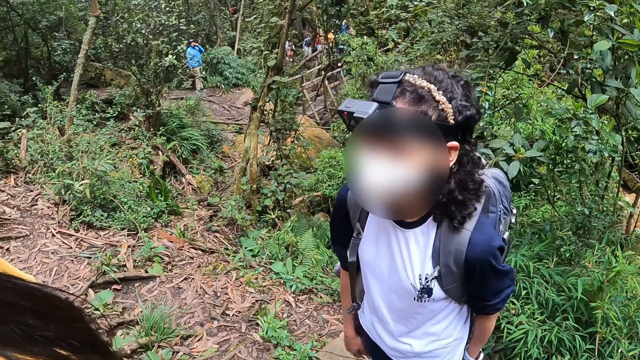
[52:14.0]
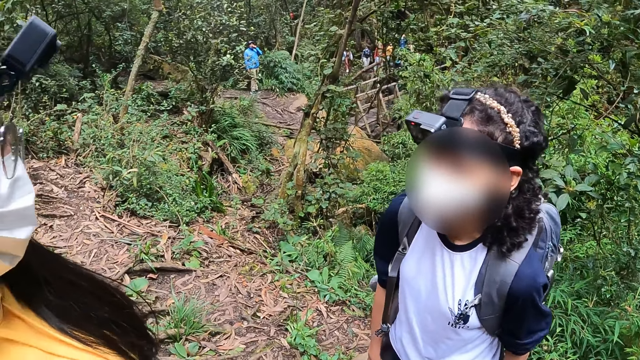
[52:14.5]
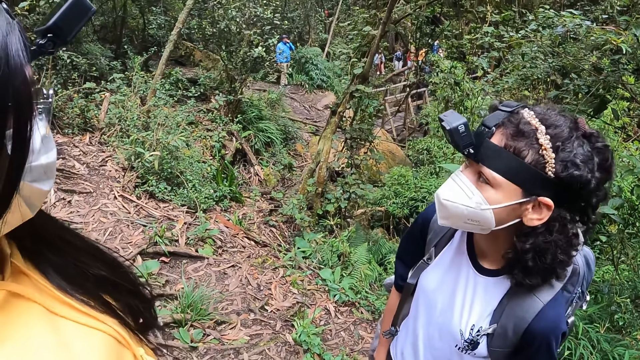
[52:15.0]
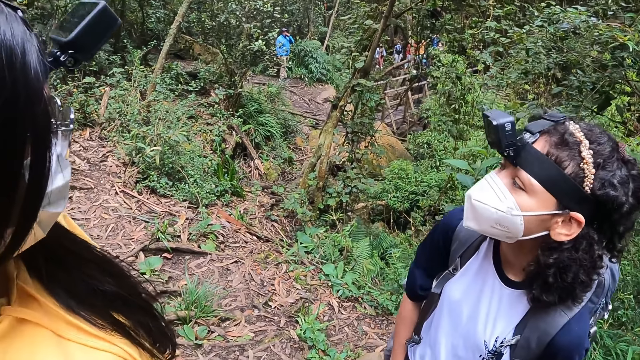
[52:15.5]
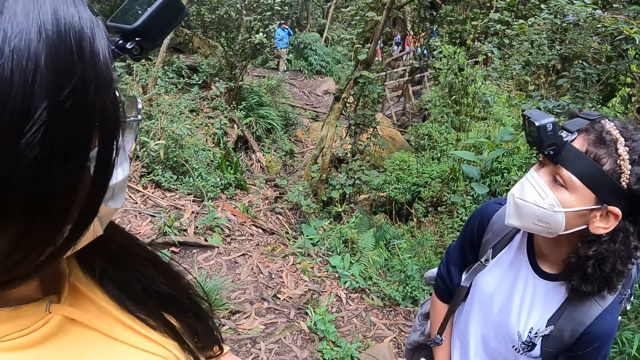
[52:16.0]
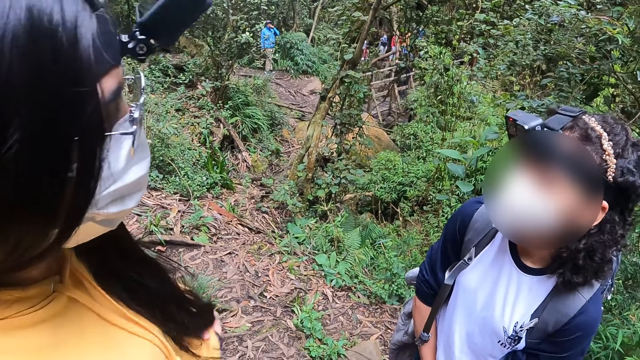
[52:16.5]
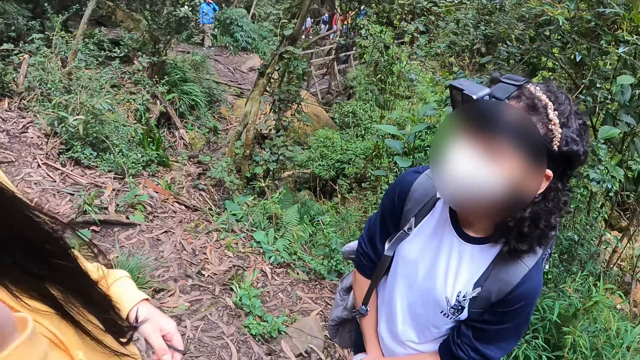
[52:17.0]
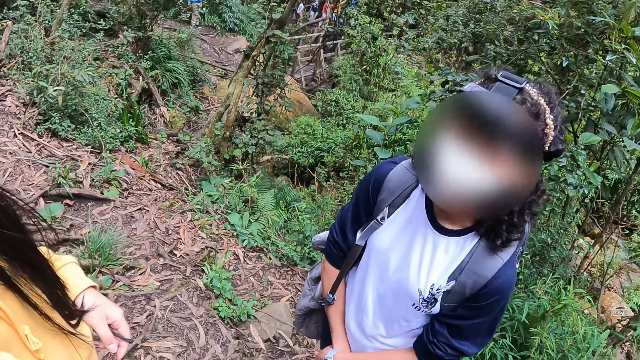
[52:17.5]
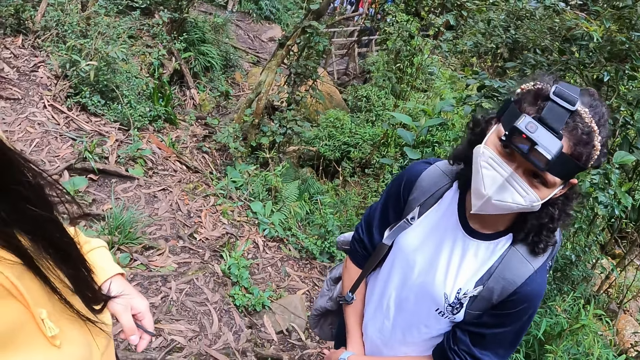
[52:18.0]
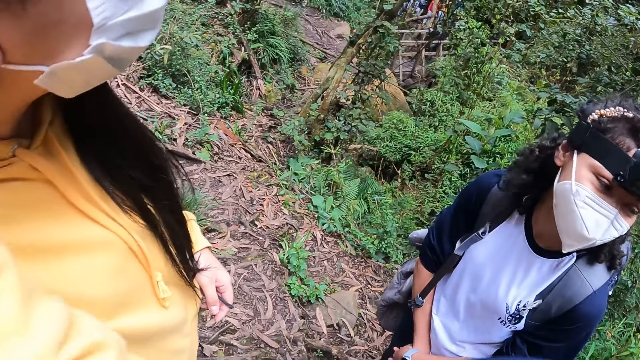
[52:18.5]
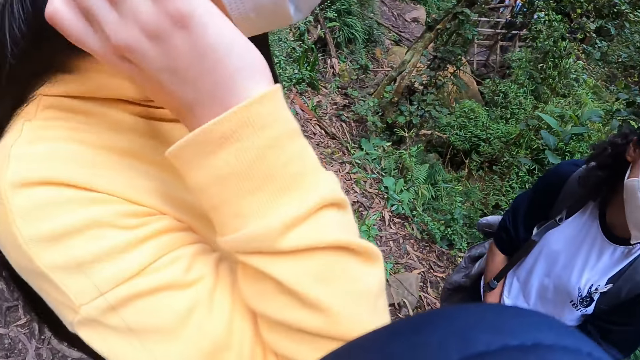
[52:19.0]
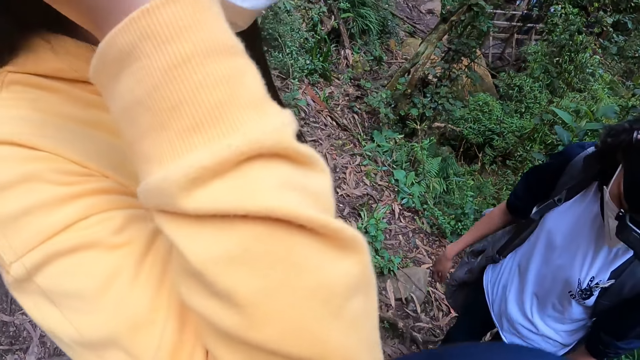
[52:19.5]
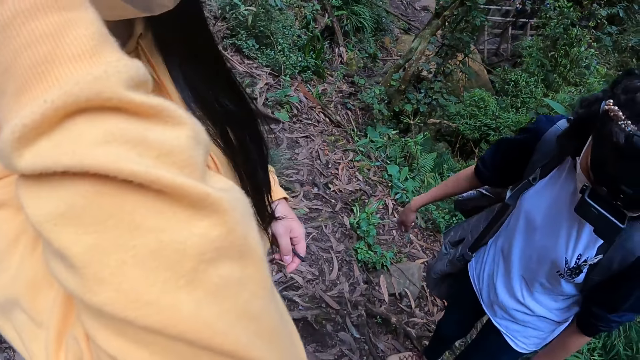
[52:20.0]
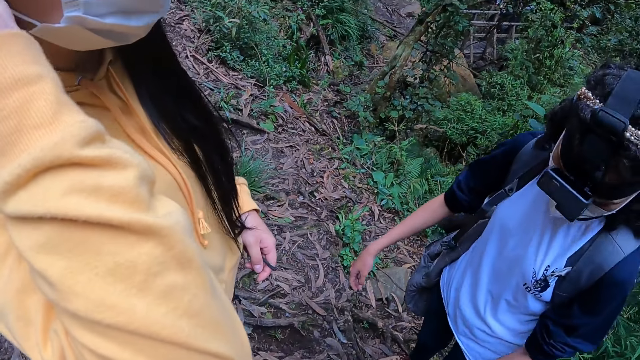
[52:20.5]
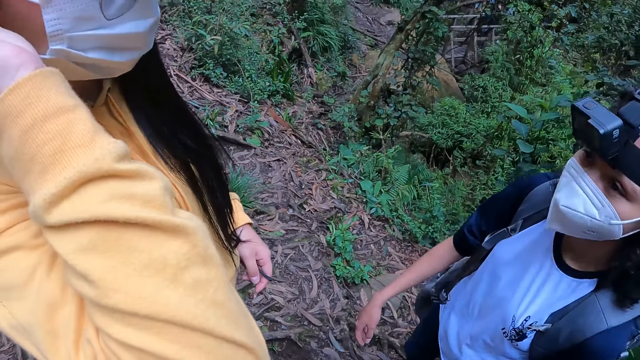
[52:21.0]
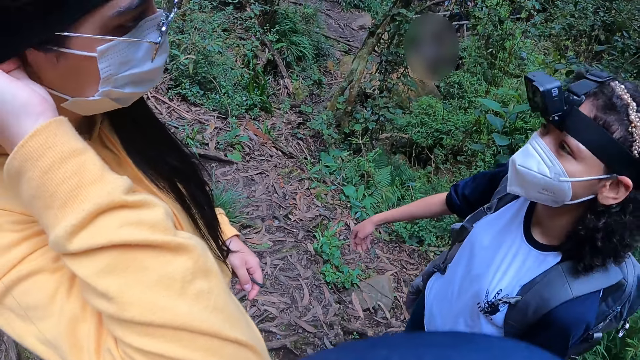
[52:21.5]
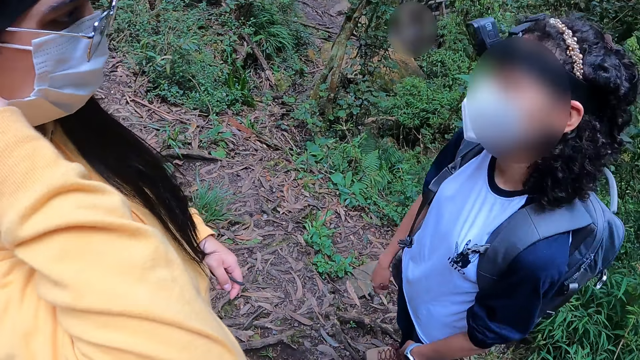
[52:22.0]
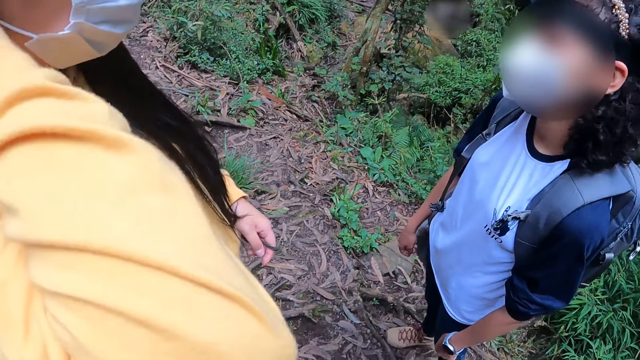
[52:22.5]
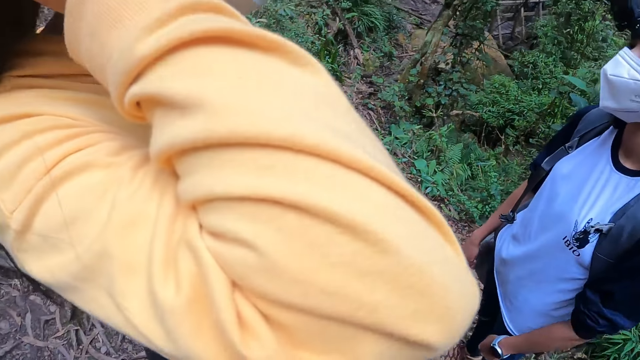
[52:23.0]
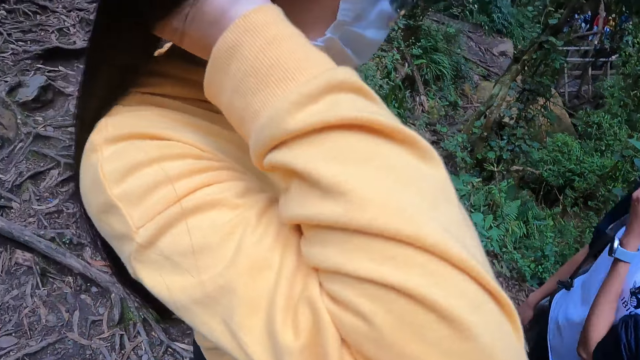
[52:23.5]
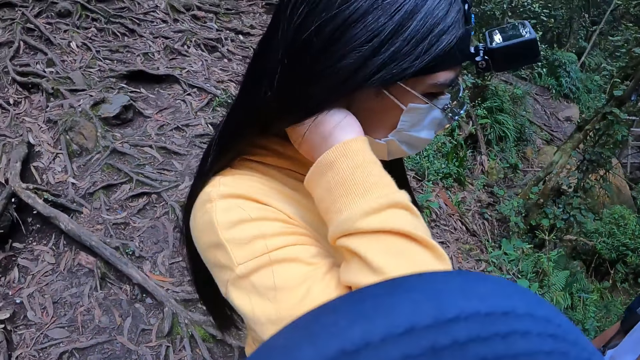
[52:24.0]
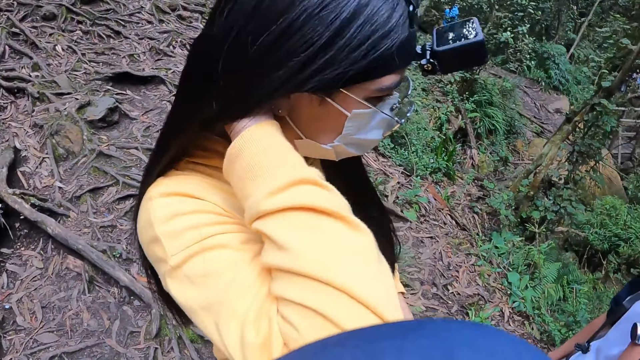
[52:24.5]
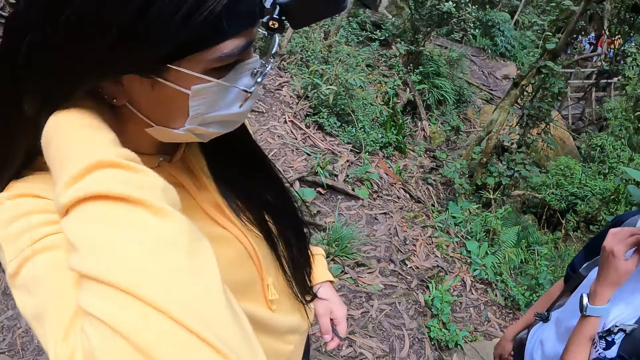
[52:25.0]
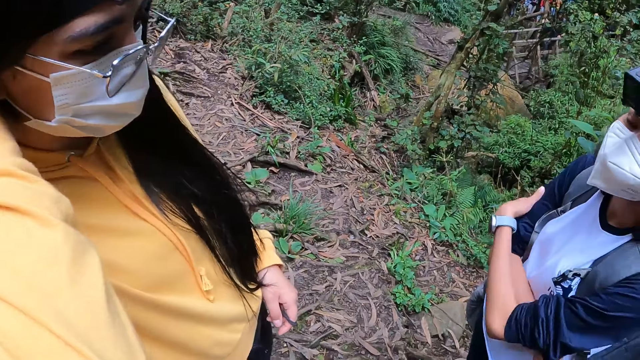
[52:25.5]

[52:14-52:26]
A person talks to another person. A woman removes a hair tie from her hair with her right hand.

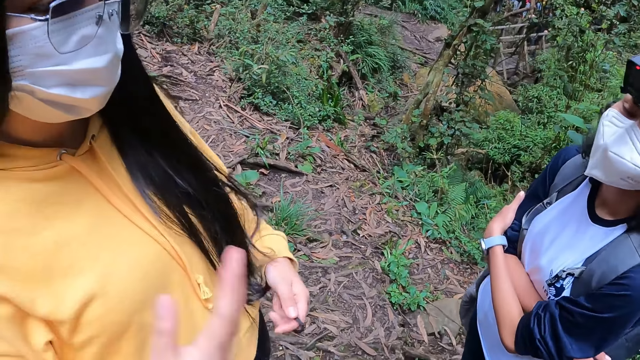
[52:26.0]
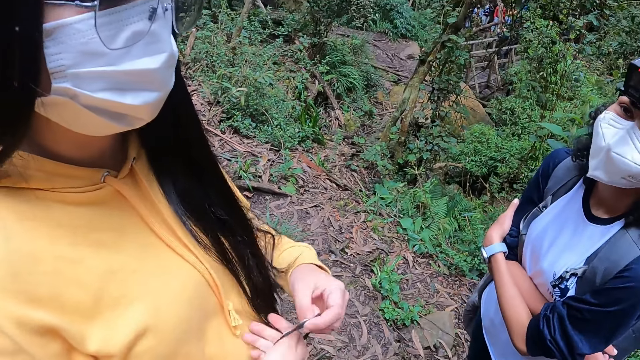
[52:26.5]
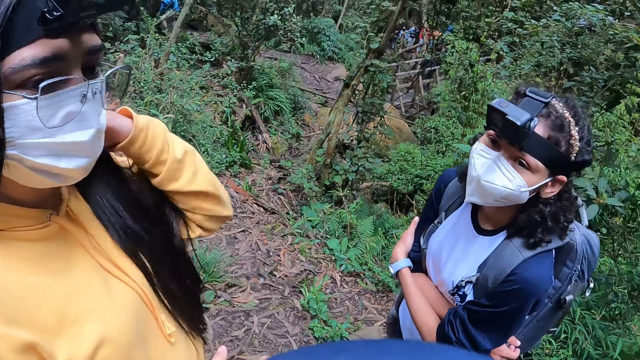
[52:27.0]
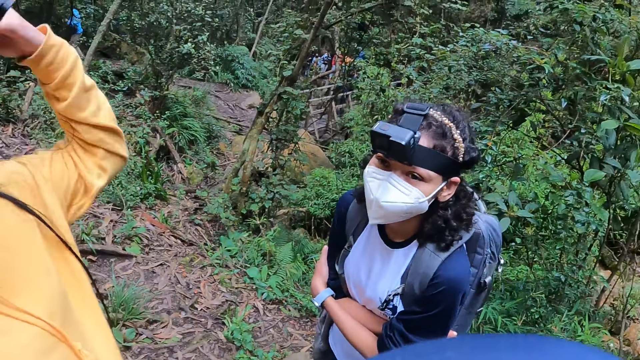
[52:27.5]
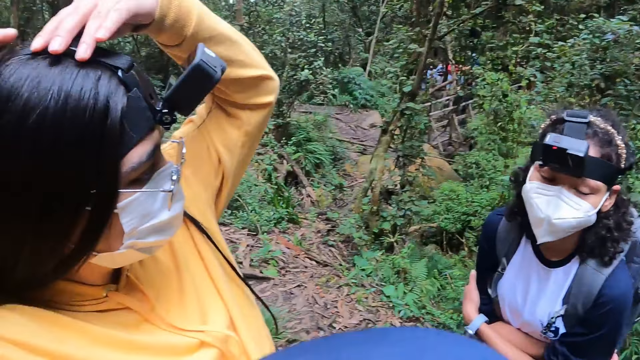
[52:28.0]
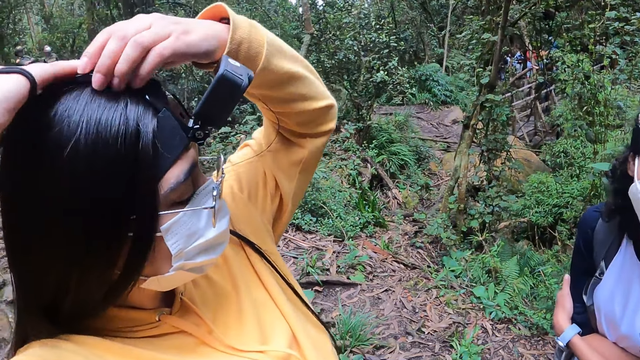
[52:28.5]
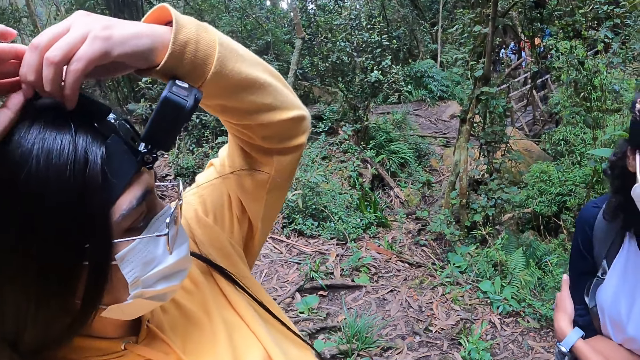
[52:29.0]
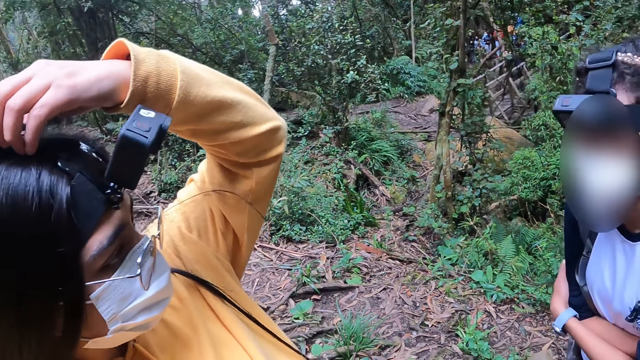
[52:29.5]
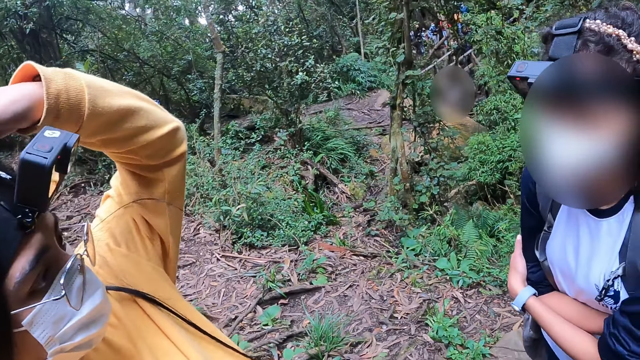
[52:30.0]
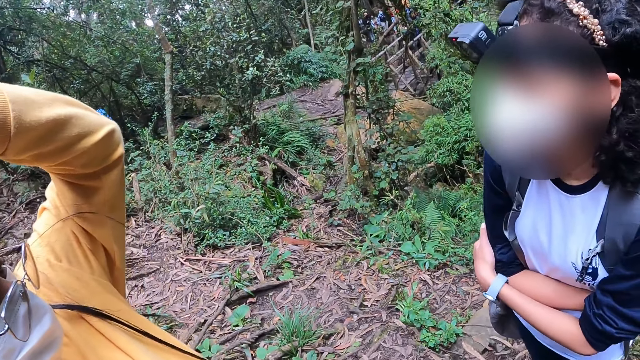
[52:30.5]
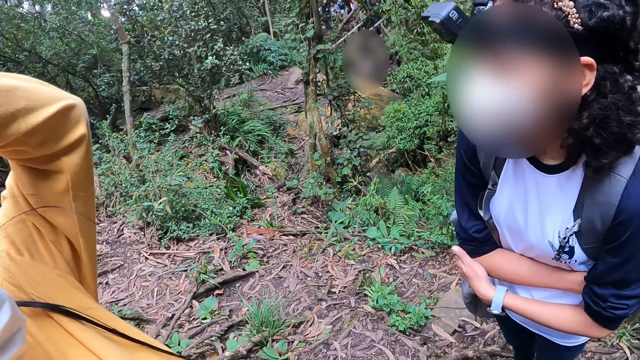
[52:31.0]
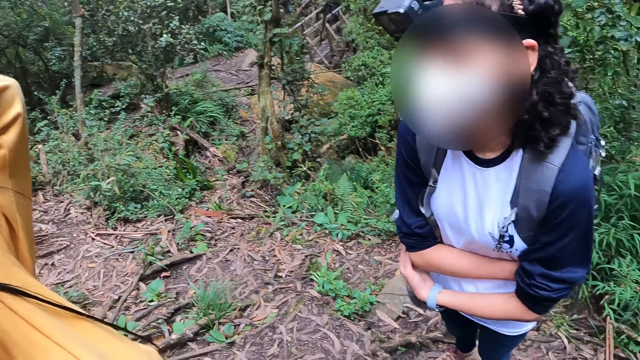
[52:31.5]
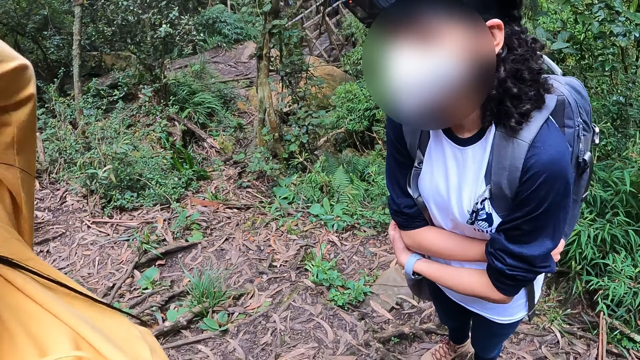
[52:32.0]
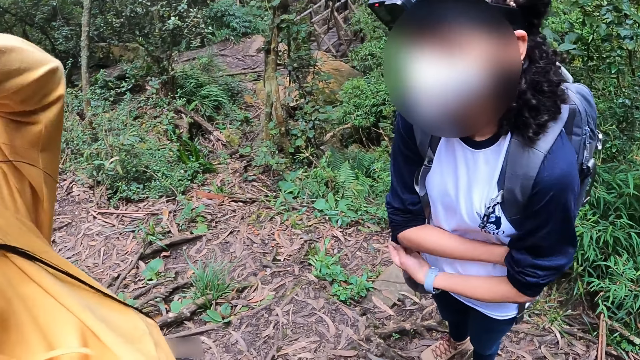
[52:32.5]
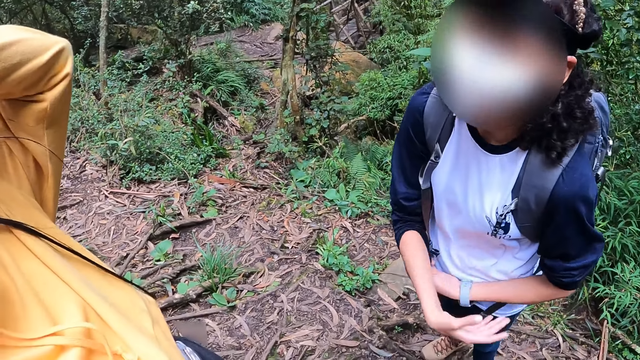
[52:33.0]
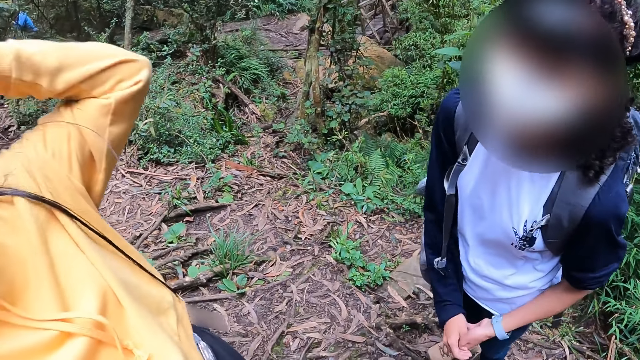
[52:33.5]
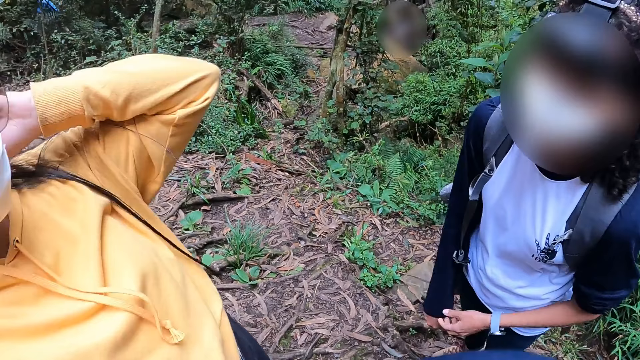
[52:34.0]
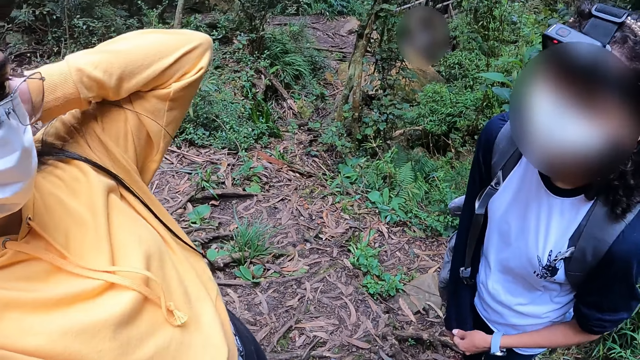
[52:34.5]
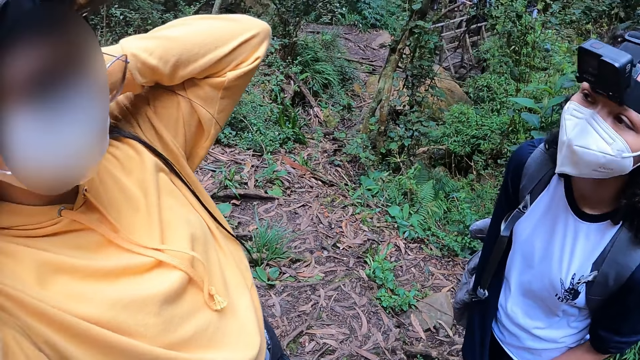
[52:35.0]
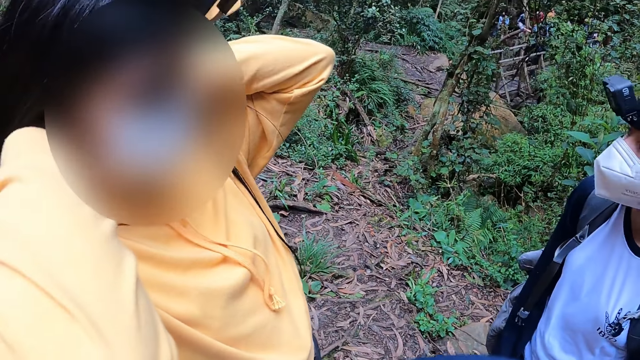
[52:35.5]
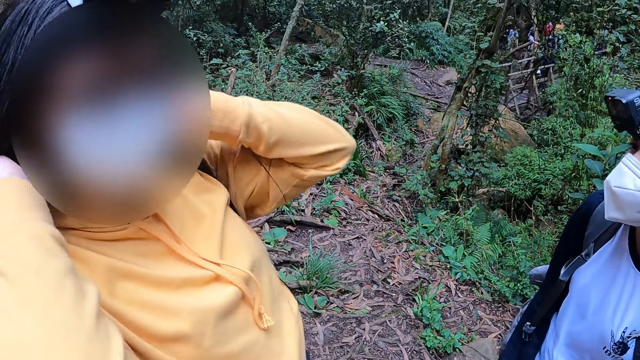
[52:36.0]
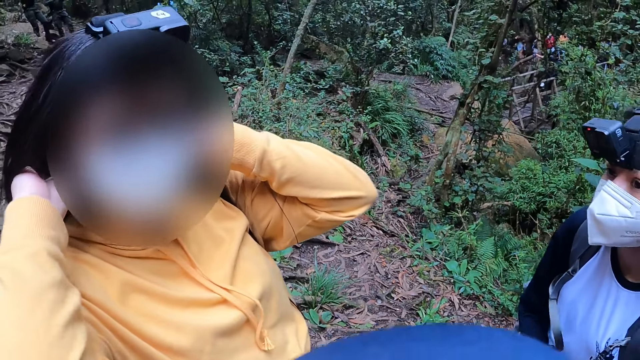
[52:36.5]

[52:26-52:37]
A person ties the hair. Another person talks to the first person.
